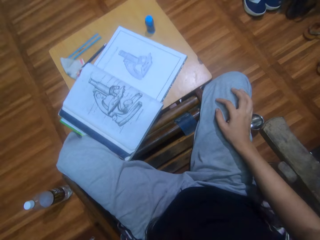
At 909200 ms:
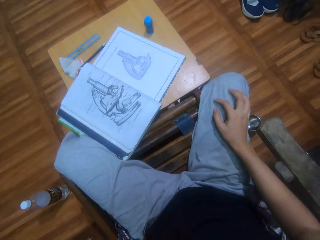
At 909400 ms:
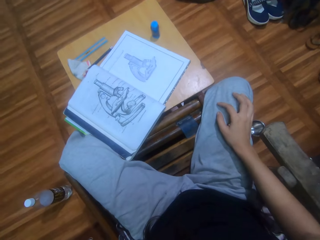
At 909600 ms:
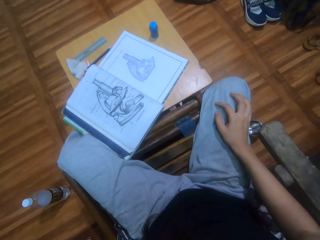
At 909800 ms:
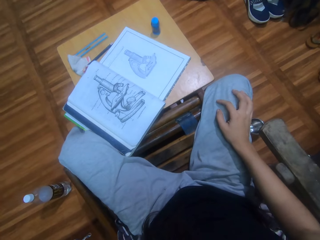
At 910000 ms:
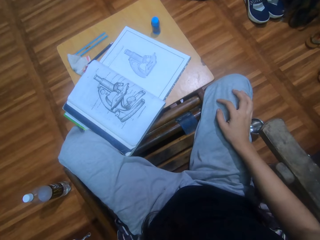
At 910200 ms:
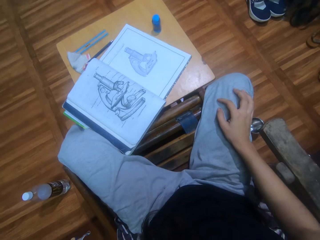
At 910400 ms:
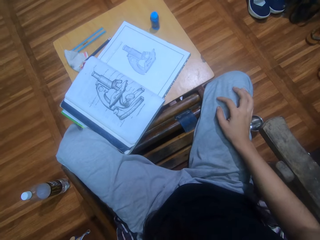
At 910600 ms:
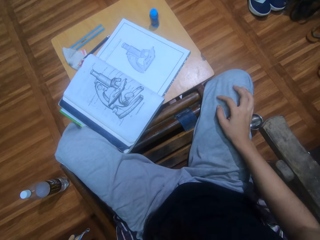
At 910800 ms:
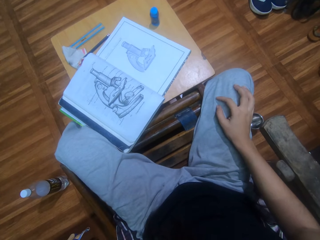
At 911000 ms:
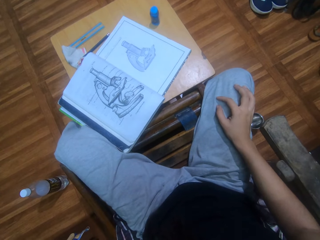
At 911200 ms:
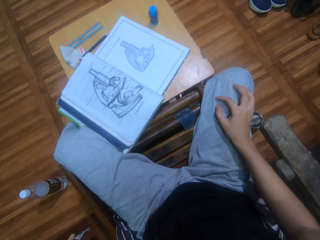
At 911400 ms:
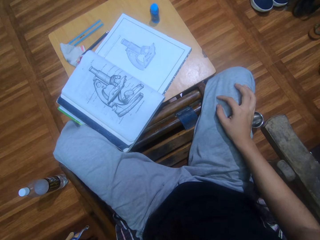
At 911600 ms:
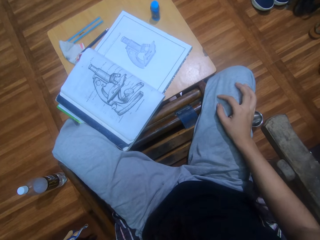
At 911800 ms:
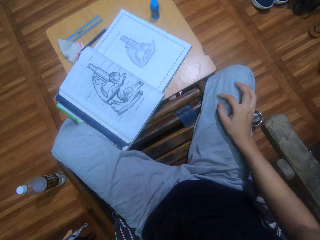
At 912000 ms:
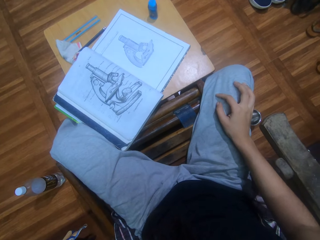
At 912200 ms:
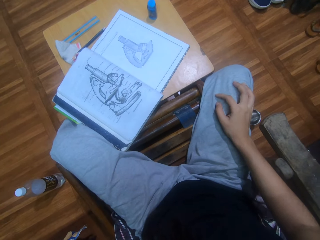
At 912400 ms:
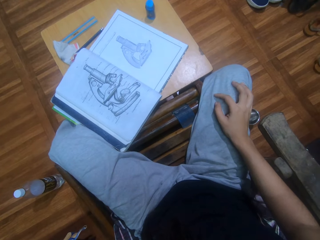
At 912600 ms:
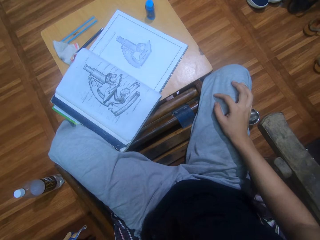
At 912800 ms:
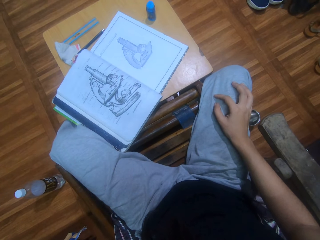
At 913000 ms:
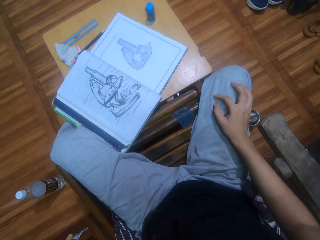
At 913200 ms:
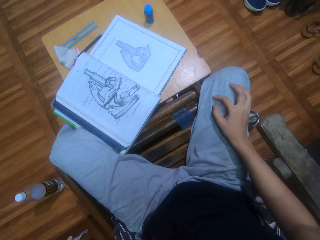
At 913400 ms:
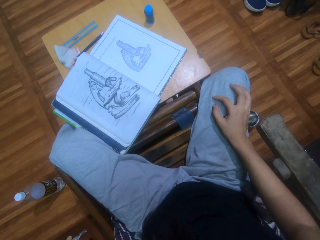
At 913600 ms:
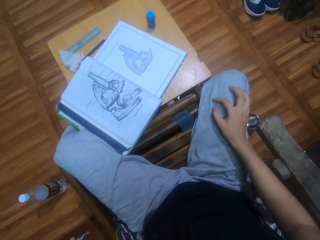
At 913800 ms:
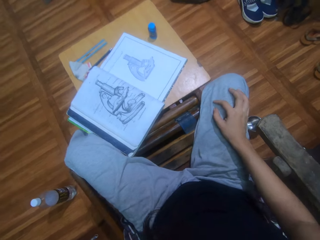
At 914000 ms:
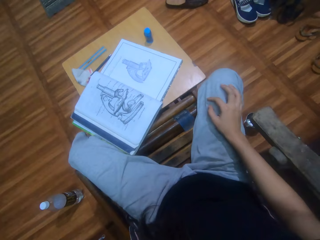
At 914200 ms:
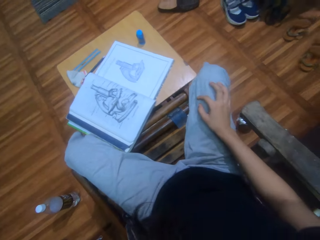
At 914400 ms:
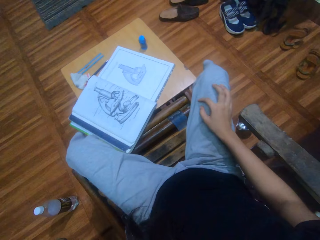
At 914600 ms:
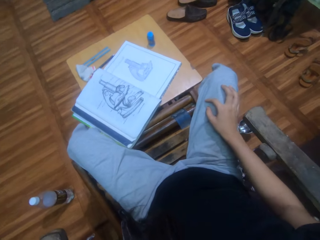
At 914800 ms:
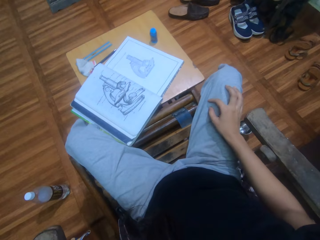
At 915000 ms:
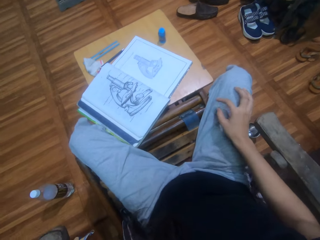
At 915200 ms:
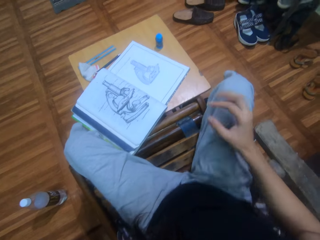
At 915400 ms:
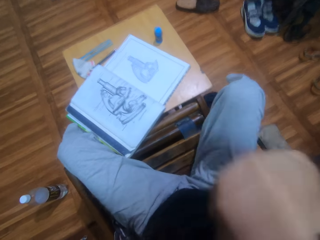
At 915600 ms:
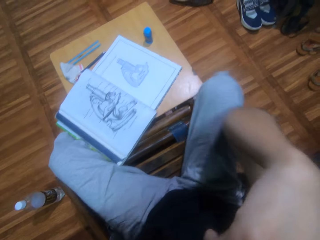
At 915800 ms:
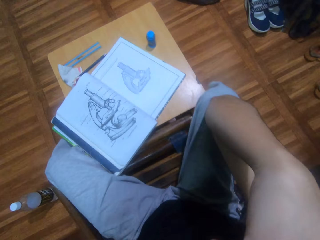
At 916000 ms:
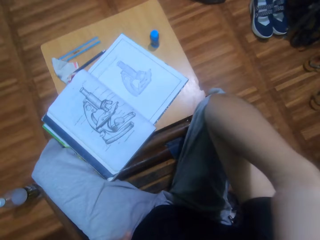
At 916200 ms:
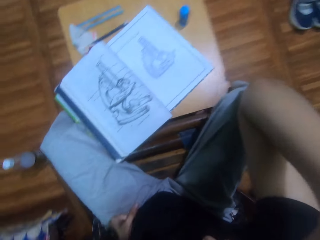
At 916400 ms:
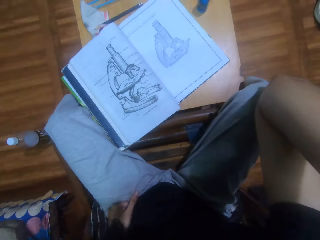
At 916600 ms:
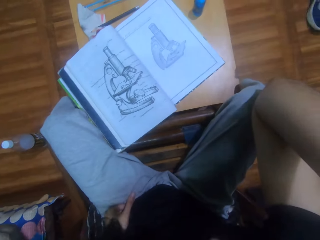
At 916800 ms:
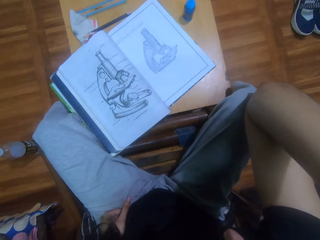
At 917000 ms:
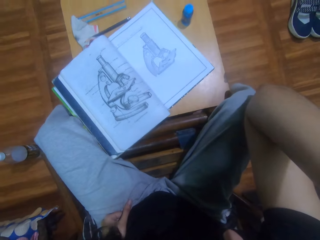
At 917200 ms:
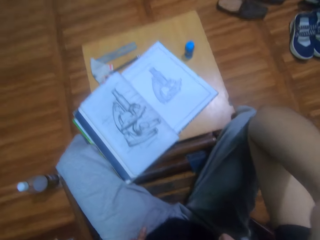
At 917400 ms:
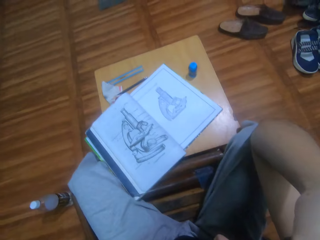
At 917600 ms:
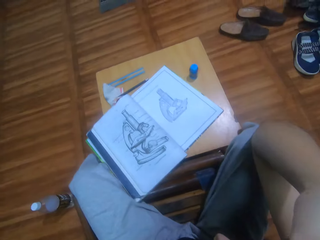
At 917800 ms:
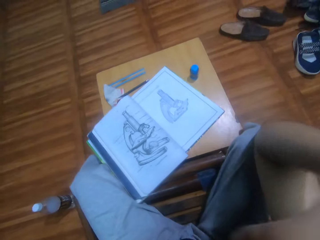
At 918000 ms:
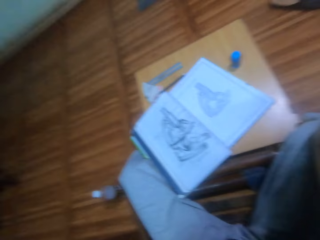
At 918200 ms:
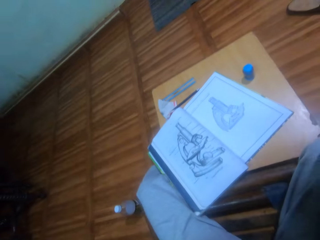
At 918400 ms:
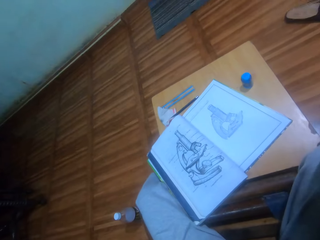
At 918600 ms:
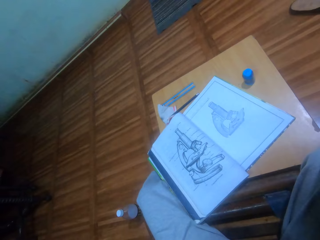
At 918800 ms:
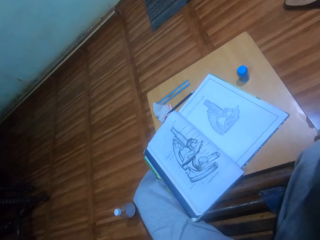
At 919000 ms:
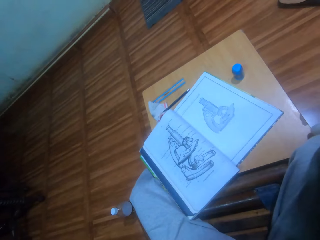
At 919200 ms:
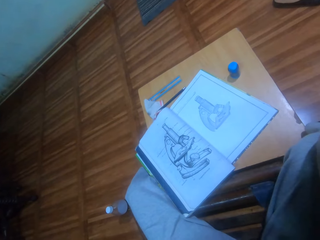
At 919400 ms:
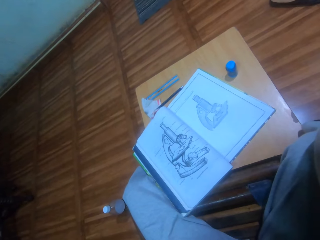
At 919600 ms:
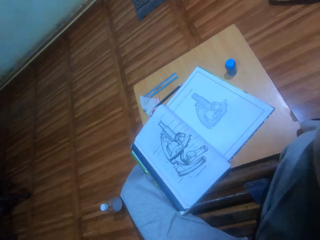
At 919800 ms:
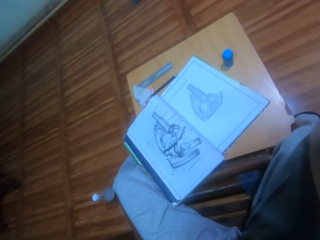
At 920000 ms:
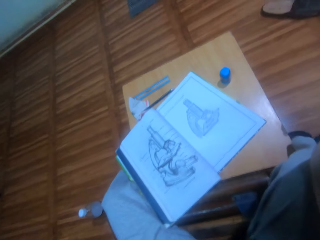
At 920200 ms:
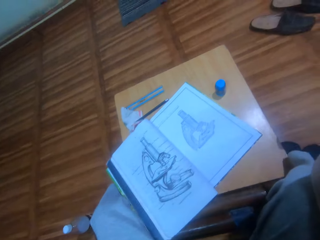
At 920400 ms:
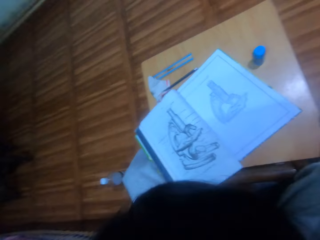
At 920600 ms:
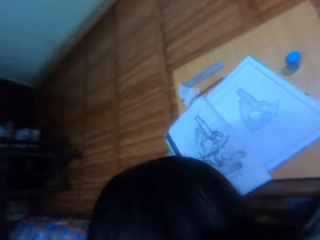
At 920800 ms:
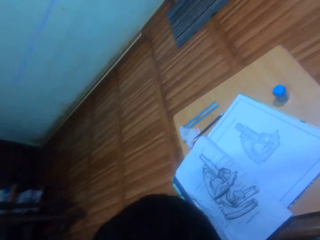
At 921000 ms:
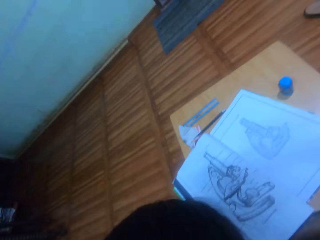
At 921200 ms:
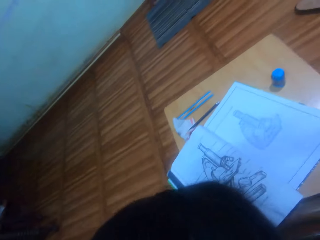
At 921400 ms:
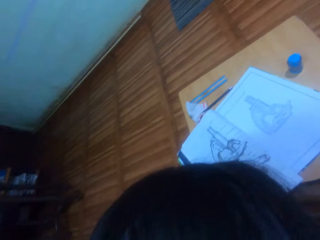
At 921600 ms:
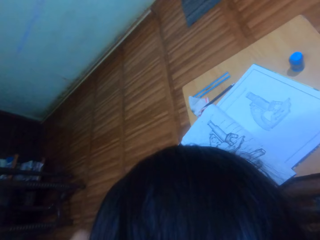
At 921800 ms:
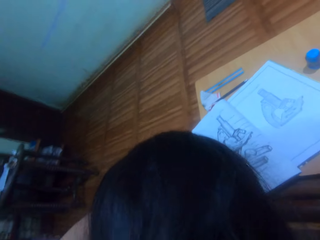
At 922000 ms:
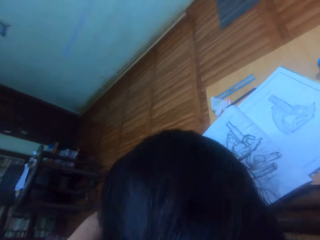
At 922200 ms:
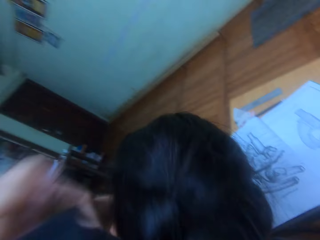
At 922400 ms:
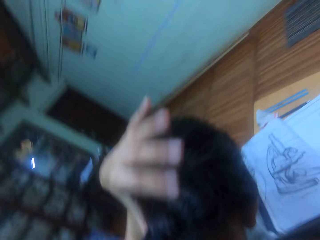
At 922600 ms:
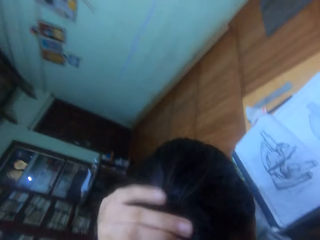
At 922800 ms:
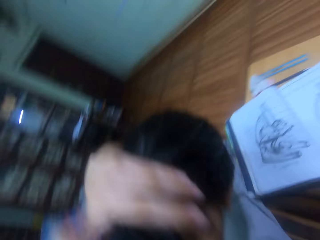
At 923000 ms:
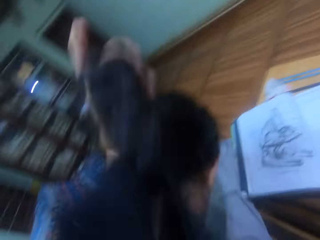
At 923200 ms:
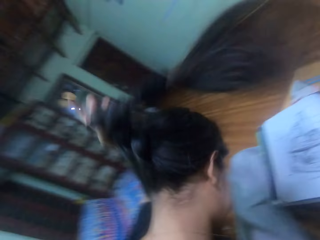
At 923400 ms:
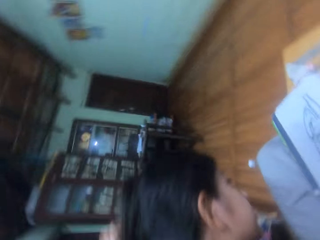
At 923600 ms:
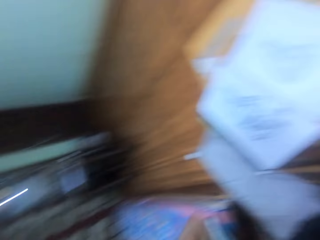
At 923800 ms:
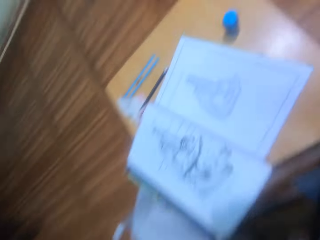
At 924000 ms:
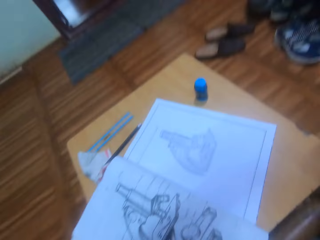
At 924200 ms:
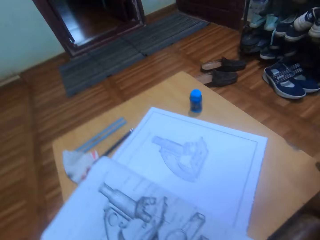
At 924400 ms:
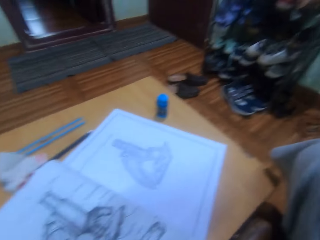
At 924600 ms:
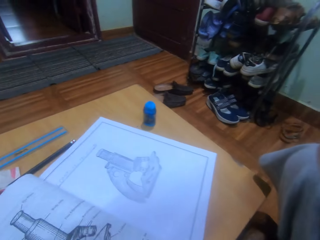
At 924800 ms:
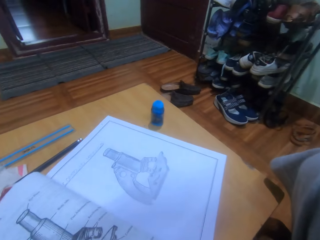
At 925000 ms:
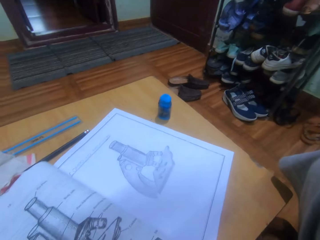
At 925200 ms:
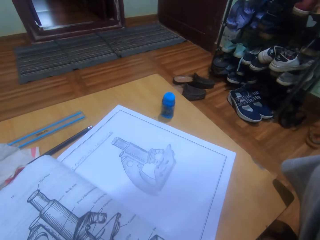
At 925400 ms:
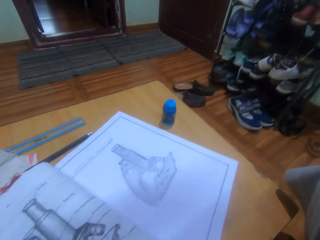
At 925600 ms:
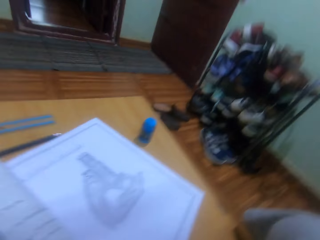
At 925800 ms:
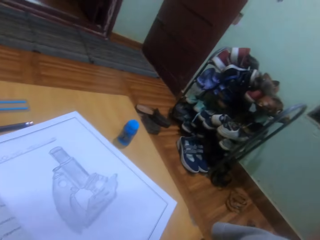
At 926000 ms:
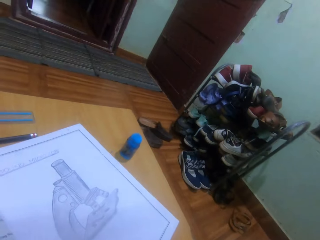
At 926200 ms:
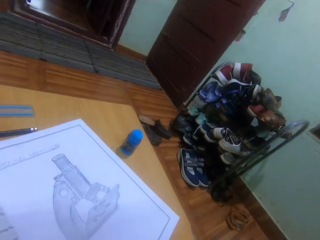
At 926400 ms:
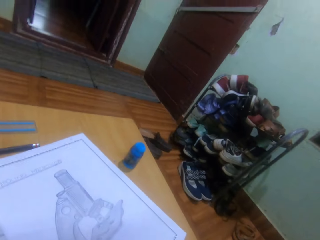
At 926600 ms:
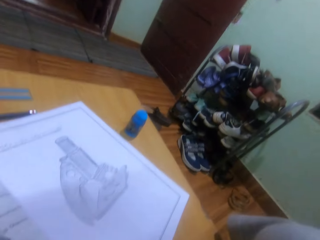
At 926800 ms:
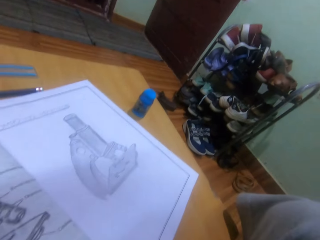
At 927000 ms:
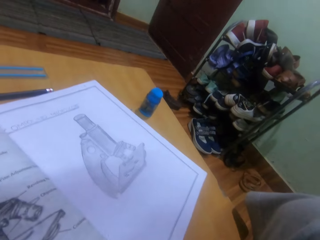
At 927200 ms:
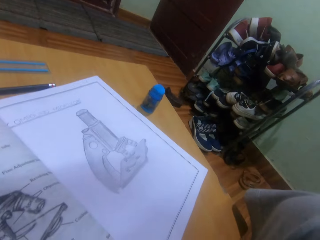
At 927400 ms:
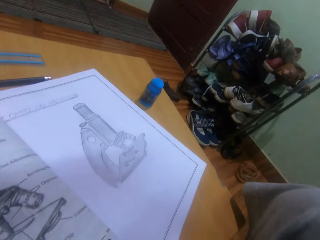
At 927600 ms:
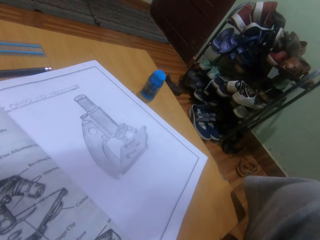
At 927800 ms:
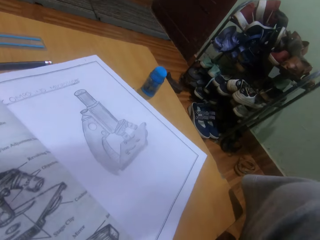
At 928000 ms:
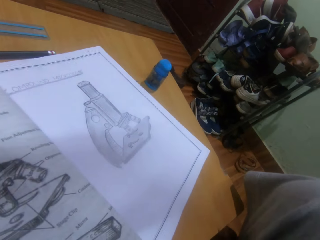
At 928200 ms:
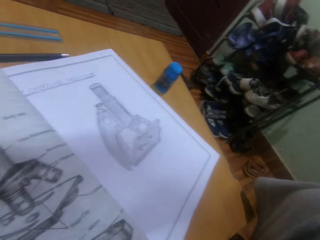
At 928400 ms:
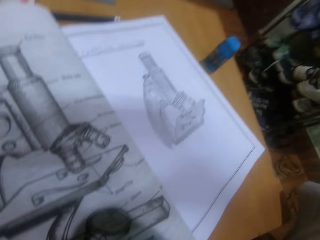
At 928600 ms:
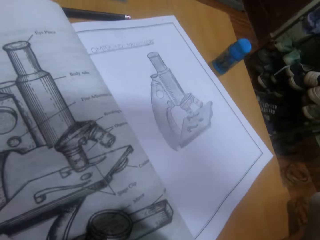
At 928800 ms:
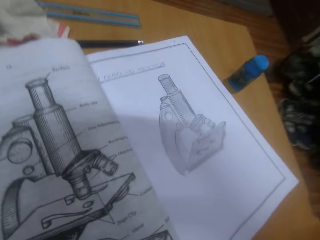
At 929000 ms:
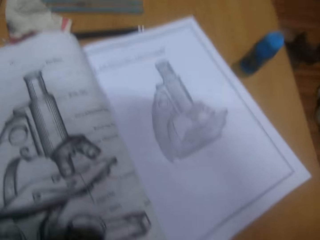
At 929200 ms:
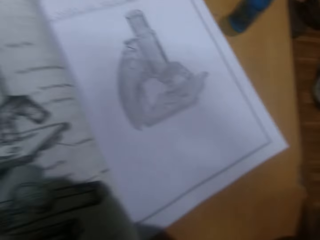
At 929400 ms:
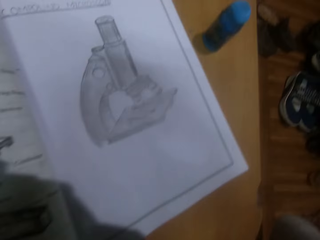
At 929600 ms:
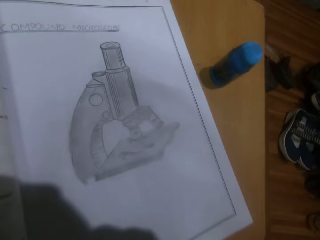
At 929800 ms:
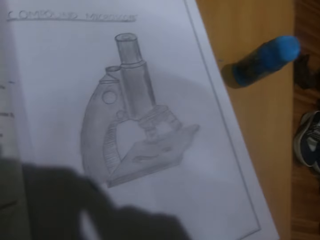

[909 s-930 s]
The camera wearer adjusts the camera. They remove the camera. They flip the hair. They touch the hair. They touch something.
